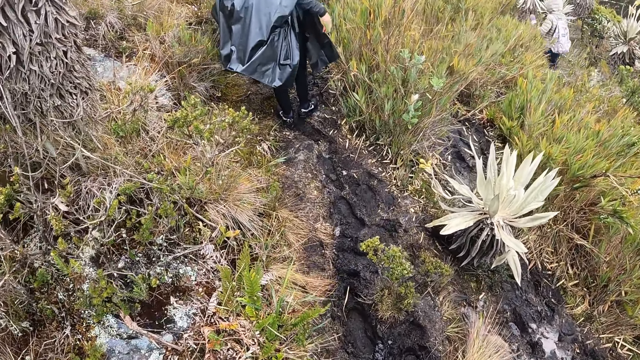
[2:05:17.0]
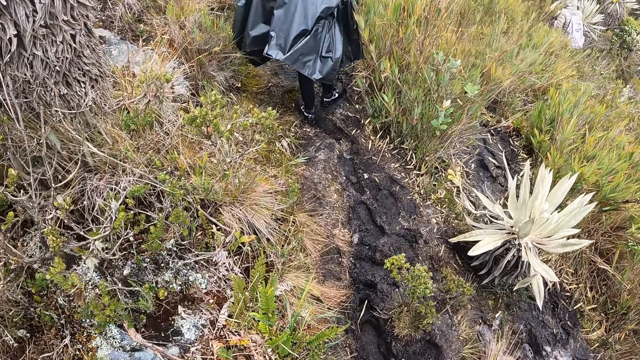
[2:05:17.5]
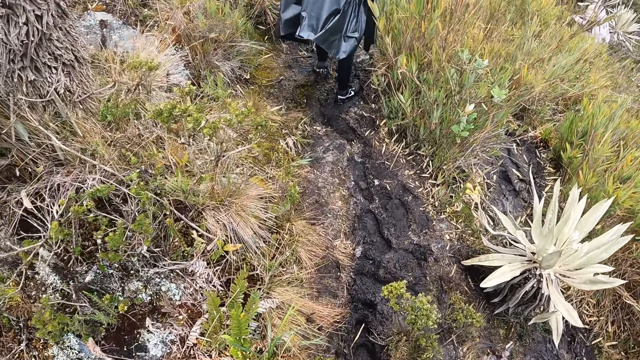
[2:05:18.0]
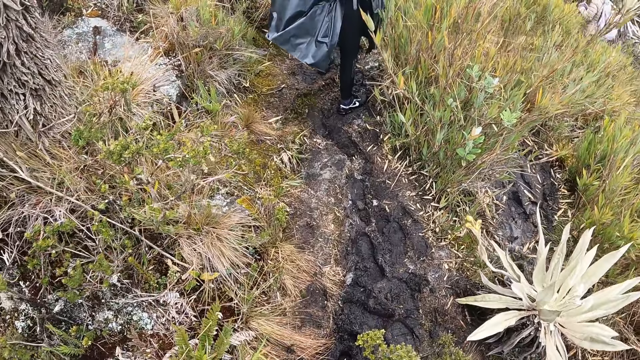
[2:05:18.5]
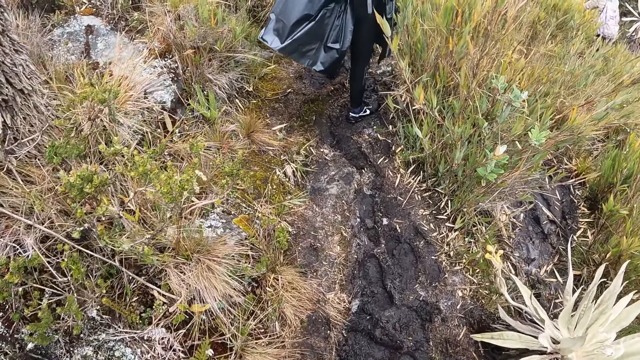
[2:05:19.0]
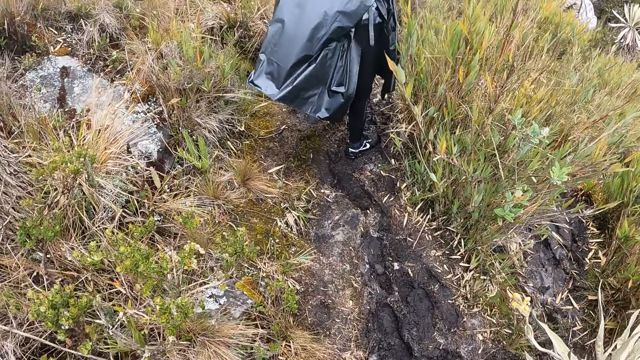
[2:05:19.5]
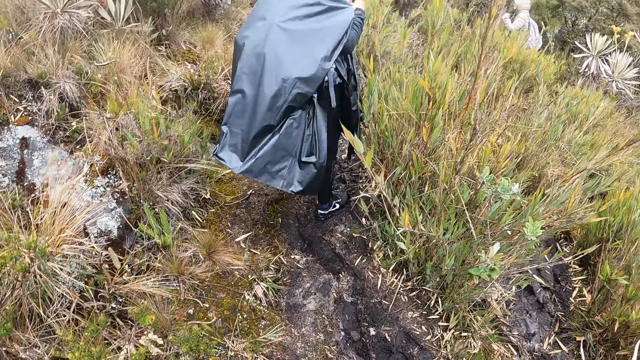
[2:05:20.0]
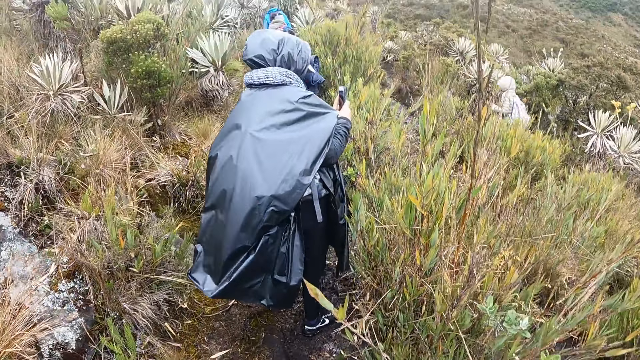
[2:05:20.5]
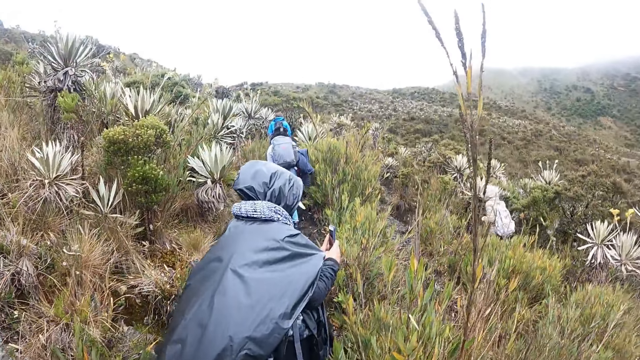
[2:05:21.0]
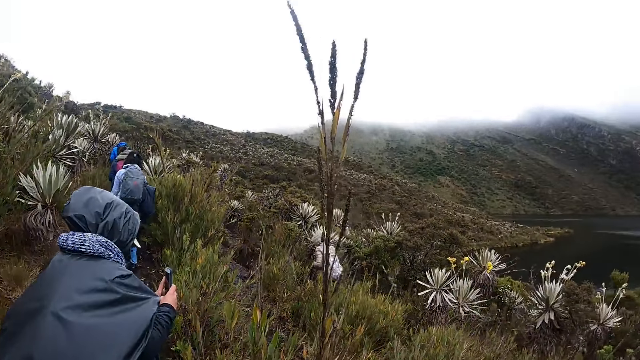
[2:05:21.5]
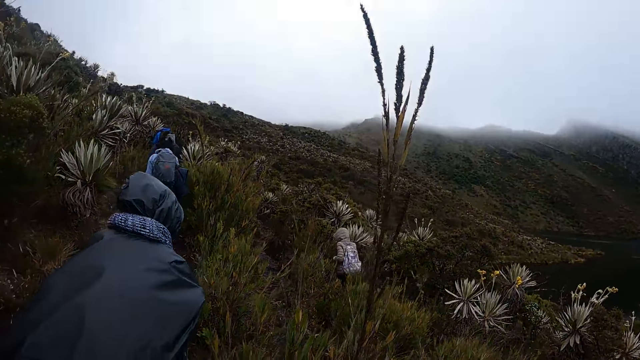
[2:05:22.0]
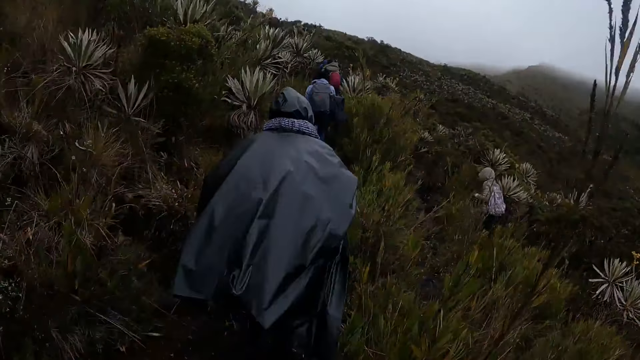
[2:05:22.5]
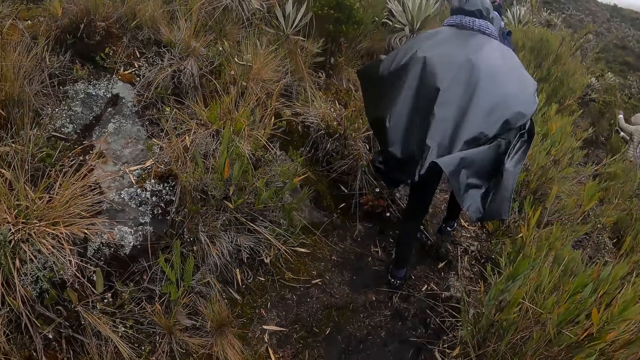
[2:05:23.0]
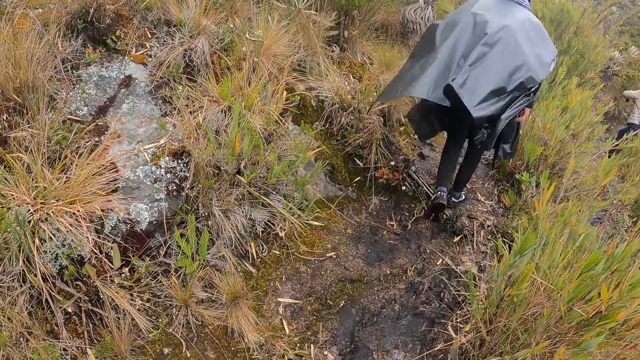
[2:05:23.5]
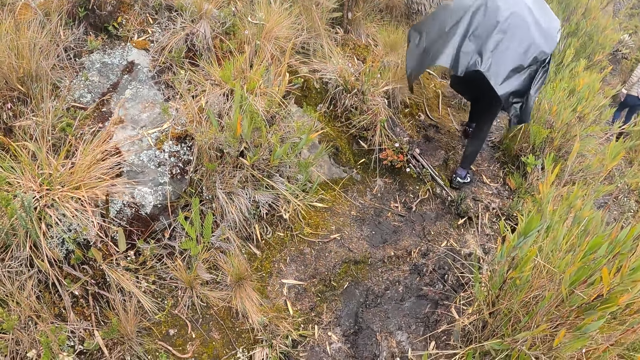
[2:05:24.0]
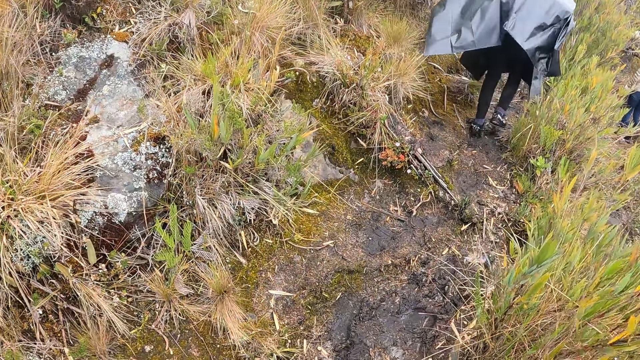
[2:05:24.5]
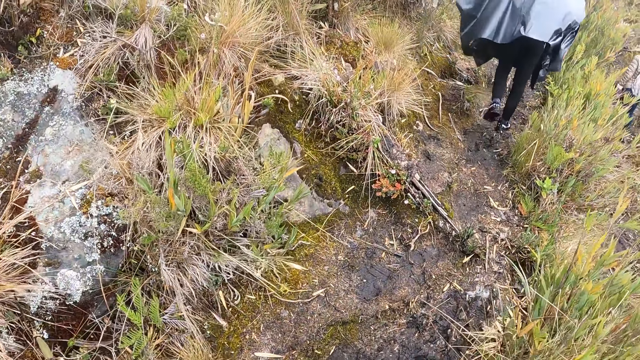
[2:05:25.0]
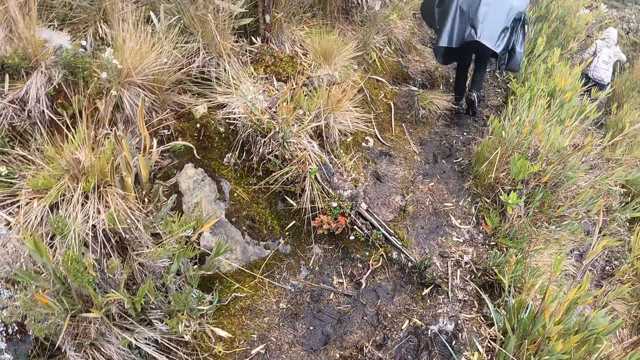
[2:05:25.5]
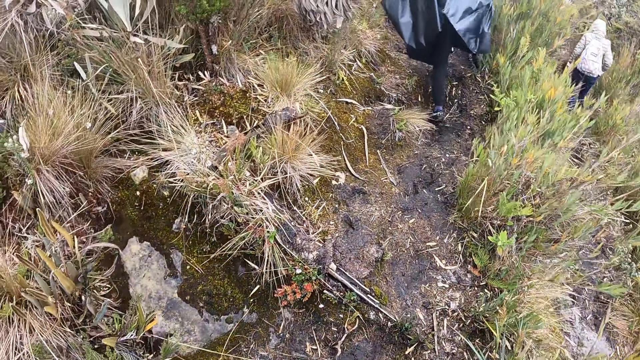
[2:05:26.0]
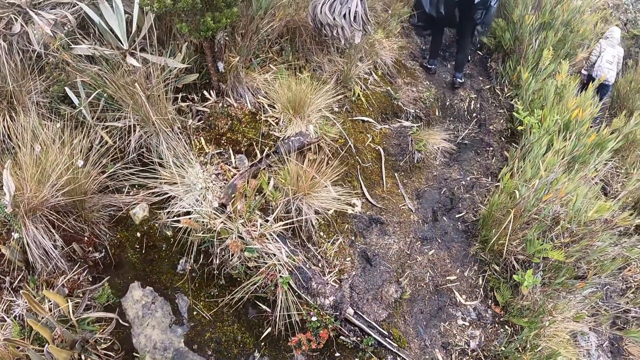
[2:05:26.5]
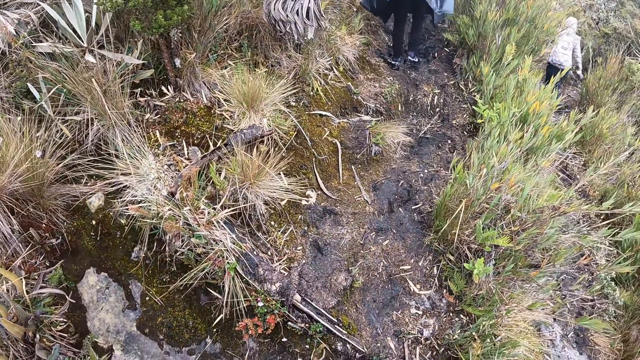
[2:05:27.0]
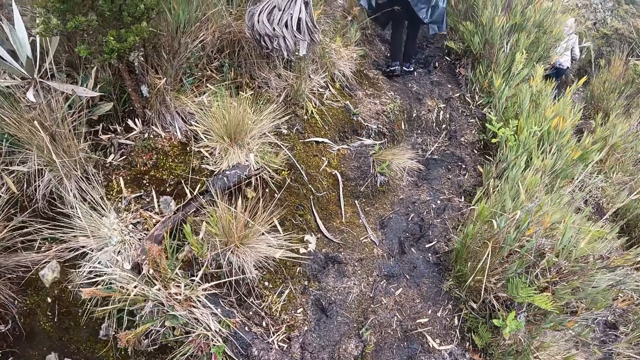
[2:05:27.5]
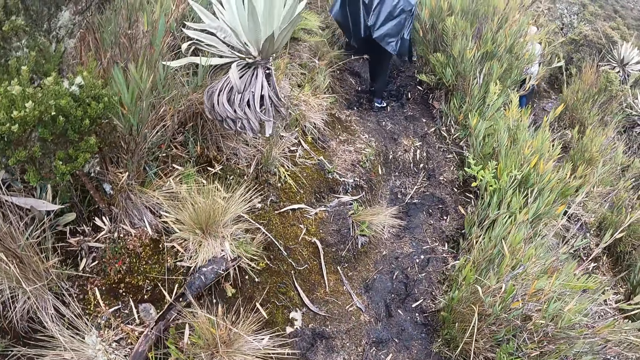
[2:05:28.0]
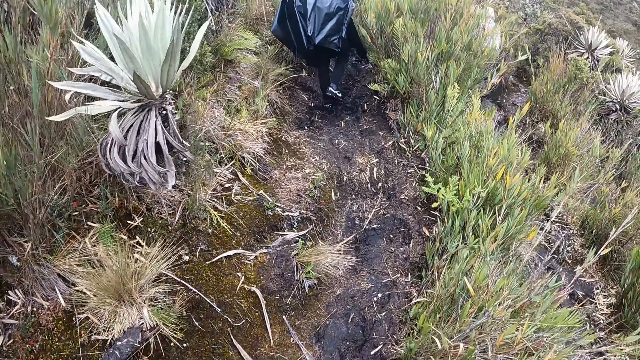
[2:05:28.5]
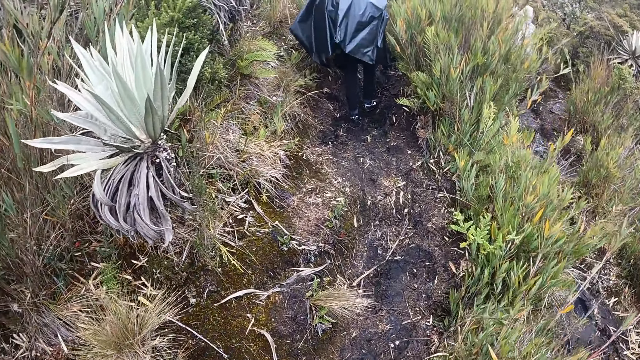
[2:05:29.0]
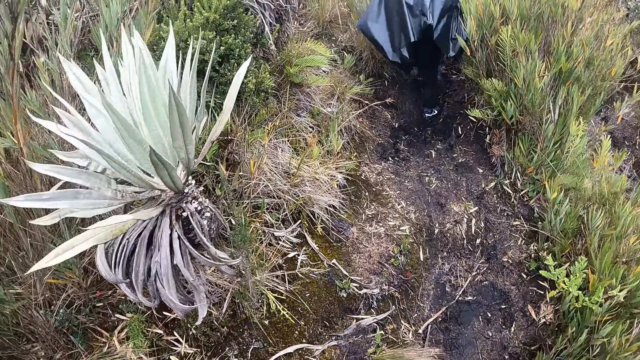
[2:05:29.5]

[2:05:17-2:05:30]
The camera wearer walks. The man holds the phone in his hands. The man walked down the pathway on the rock. The camera wearer walked down the pathway on the rock.

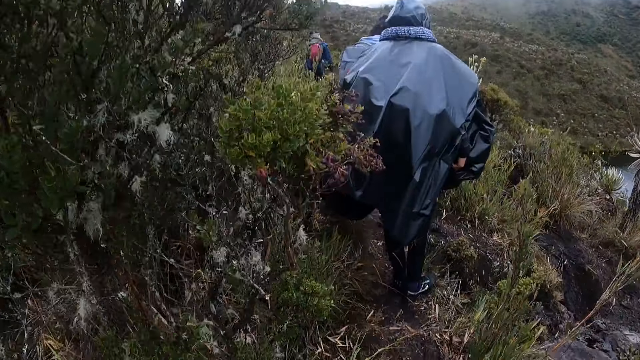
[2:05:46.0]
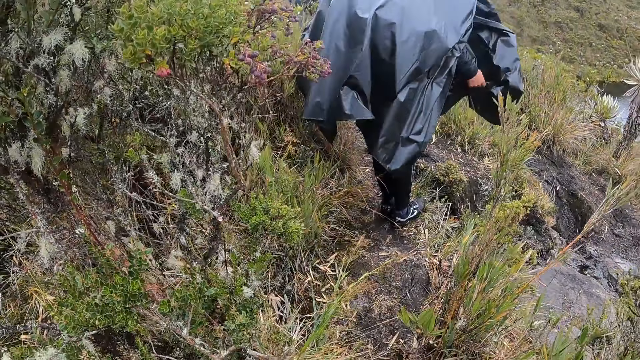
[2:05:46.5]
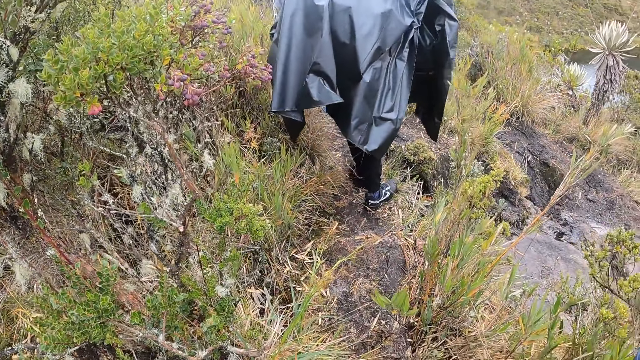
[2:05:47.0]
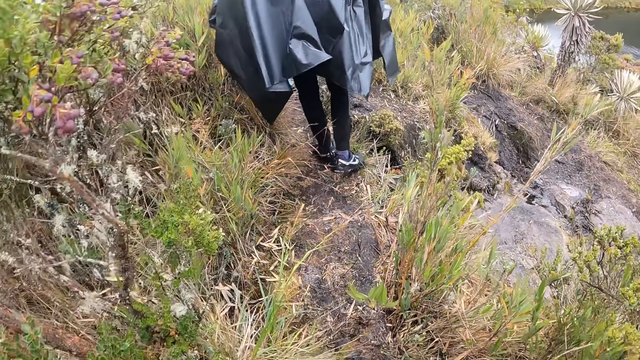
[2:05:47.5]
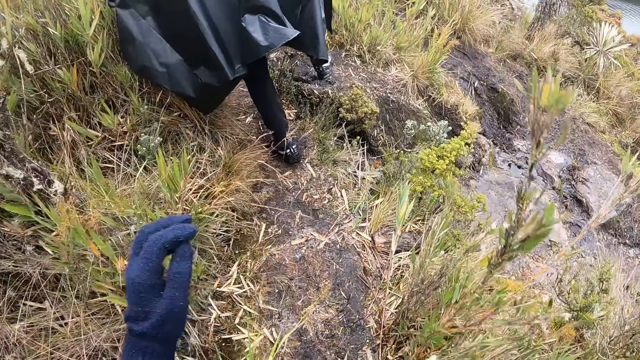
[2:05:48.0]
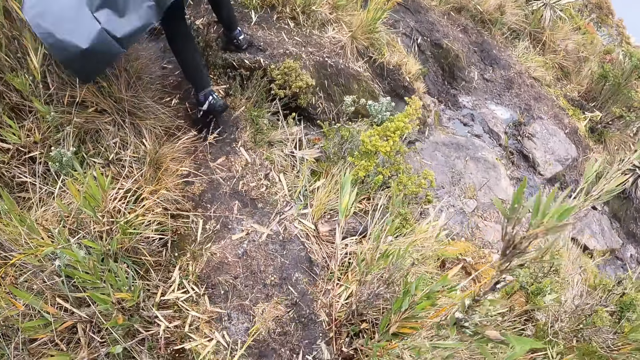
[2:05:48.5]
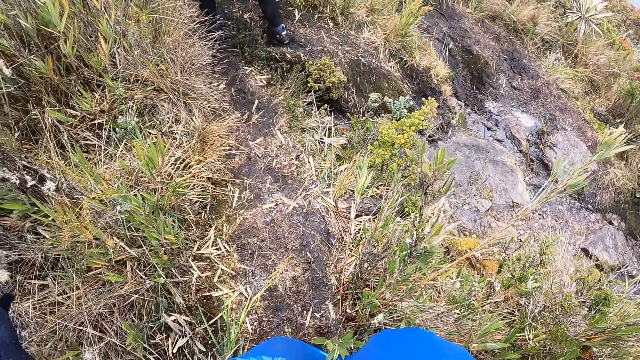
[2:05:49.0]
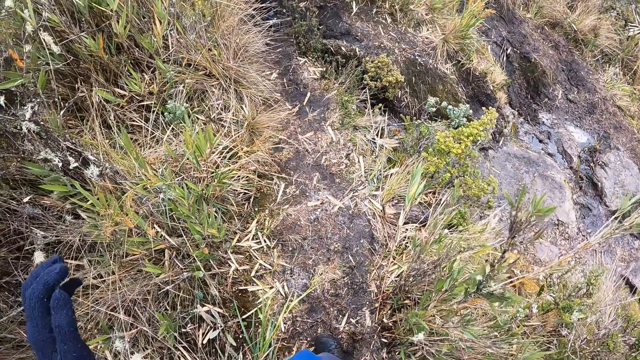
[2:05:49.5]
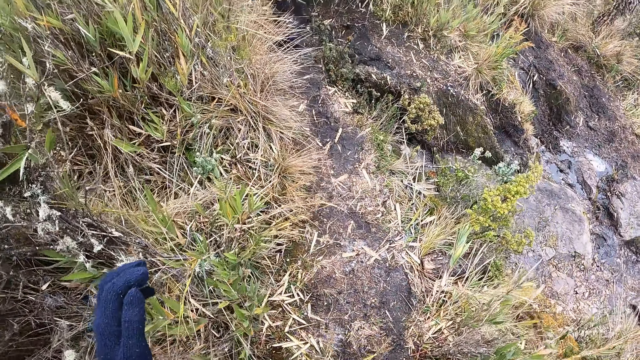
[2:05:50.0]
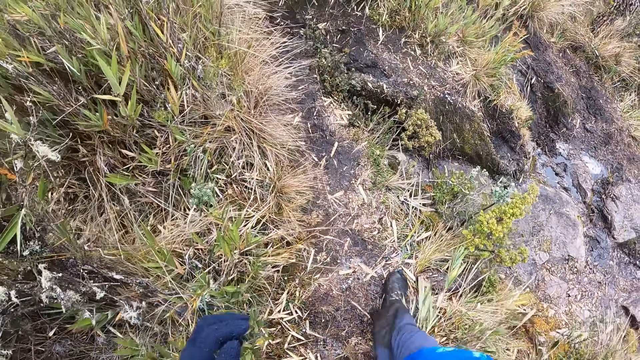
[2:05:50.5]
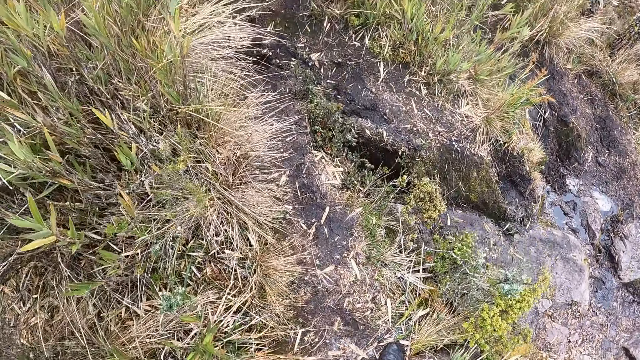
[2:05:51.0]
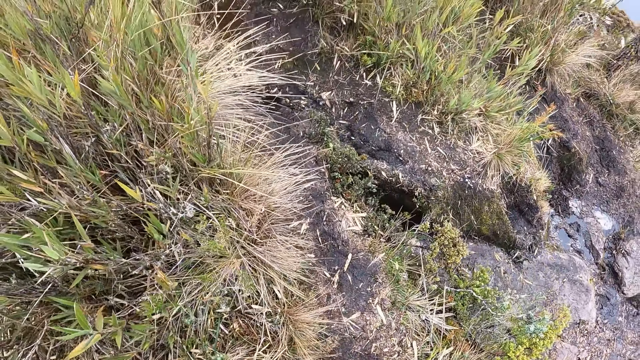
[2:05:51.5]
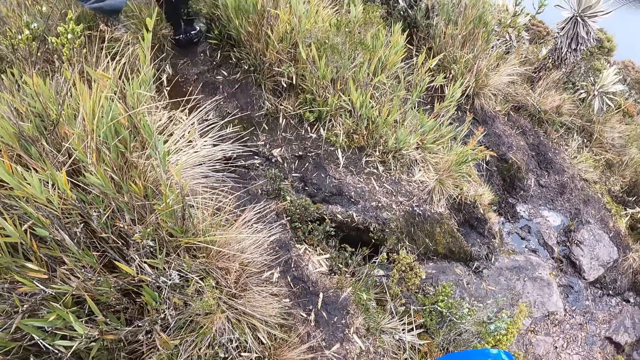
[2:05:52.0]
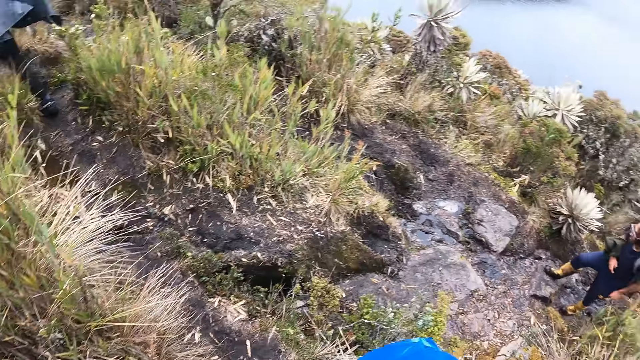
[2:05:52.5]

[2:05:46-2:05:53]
The camera wearer raises his left hand.
